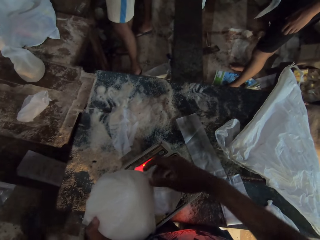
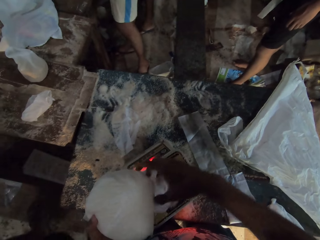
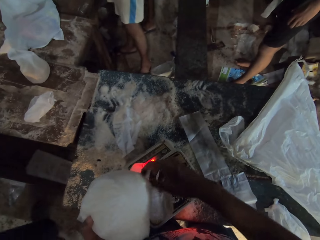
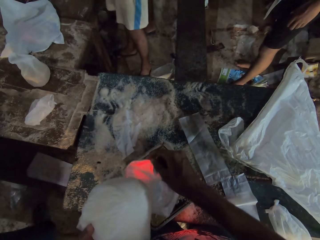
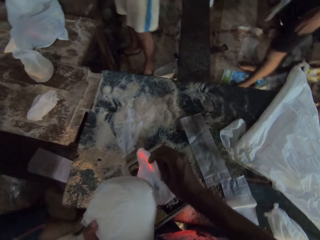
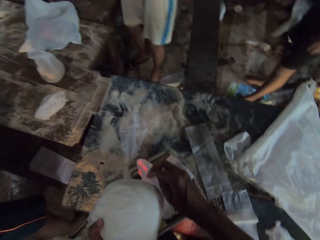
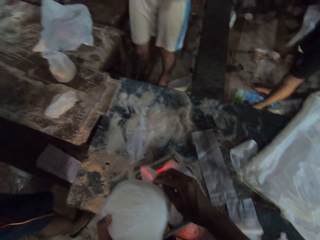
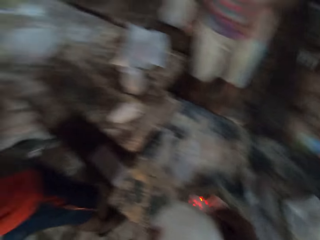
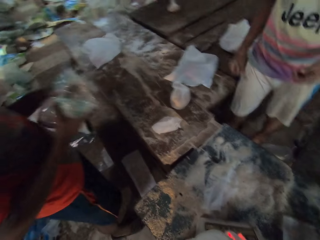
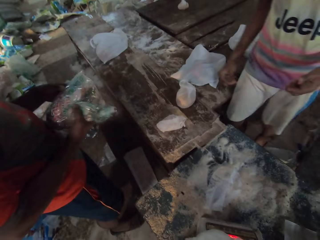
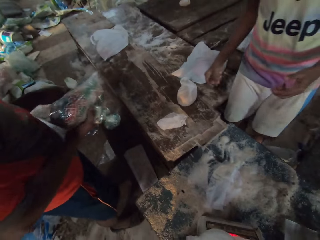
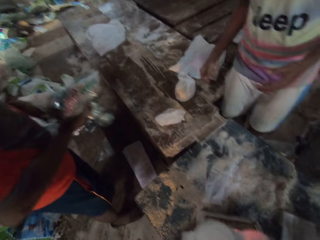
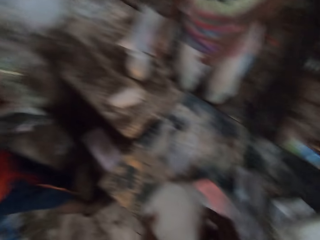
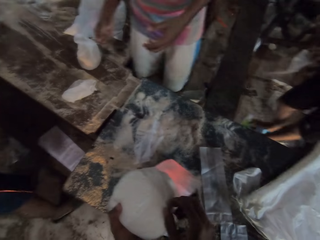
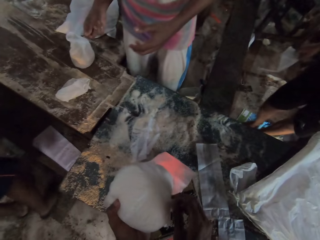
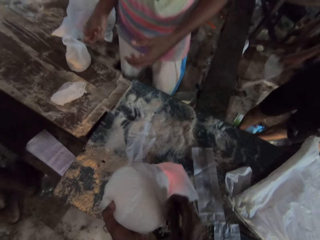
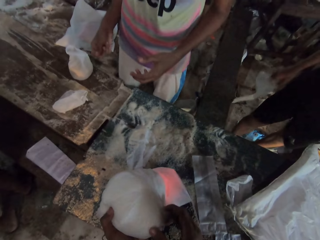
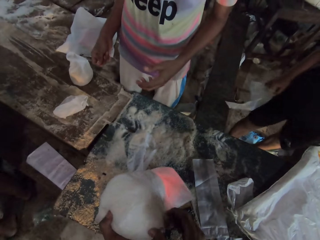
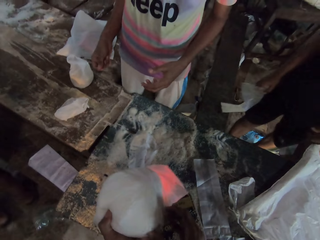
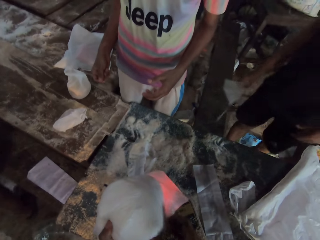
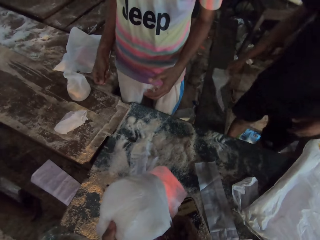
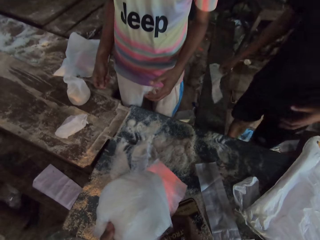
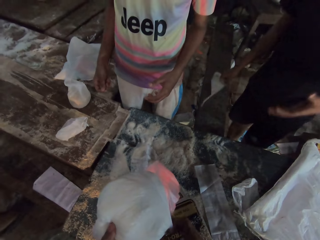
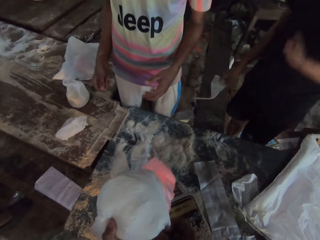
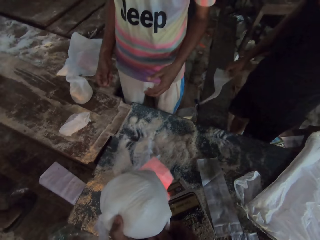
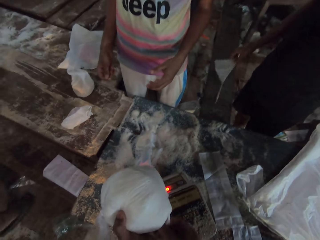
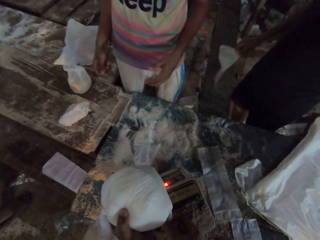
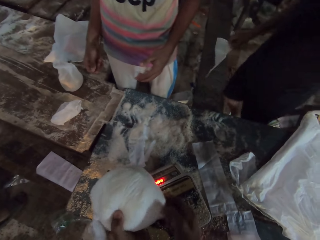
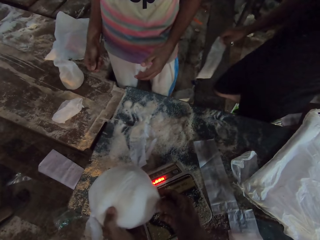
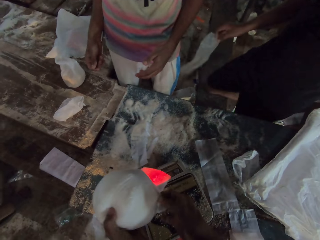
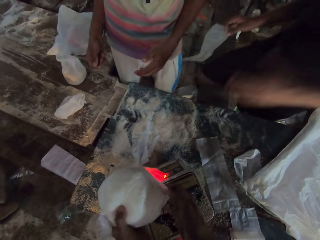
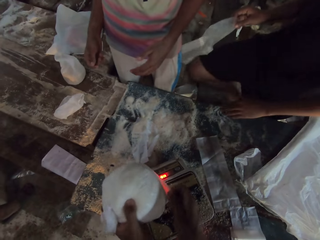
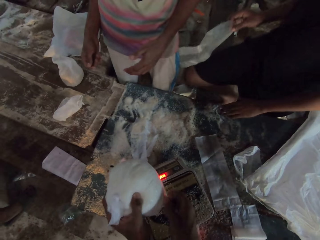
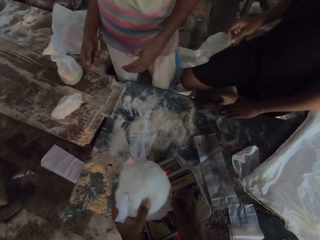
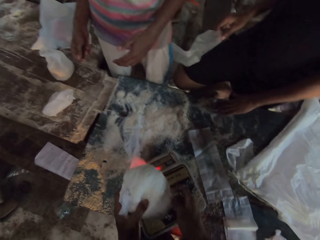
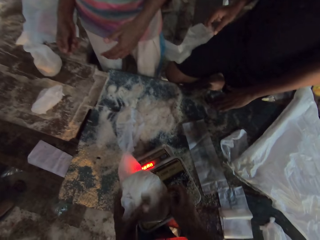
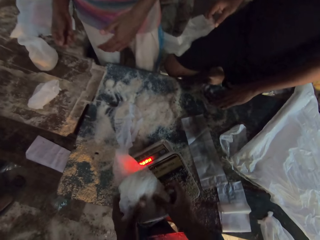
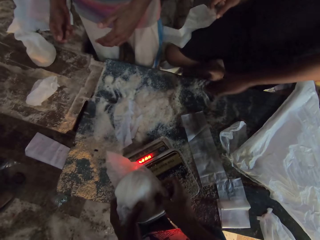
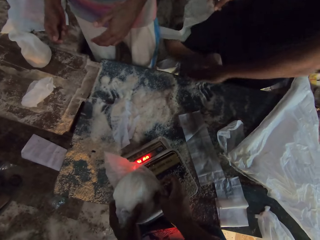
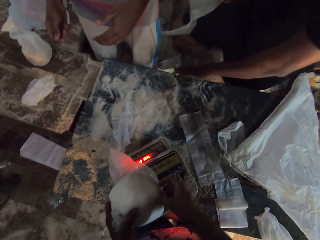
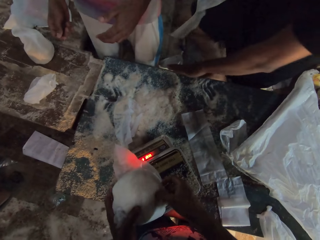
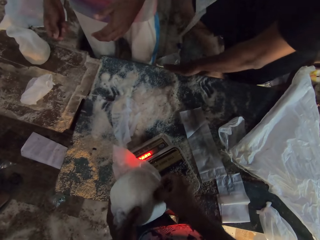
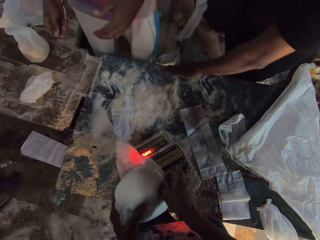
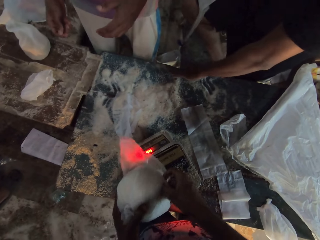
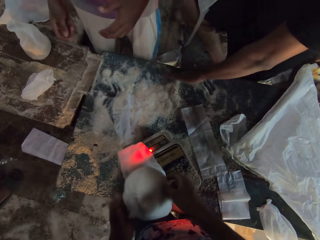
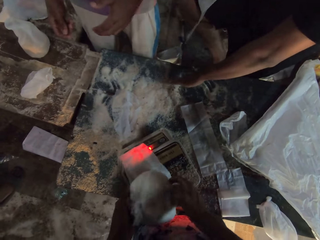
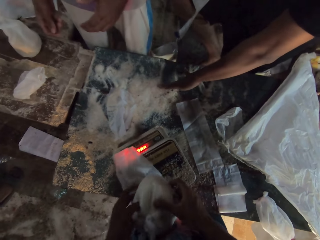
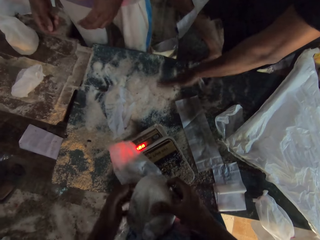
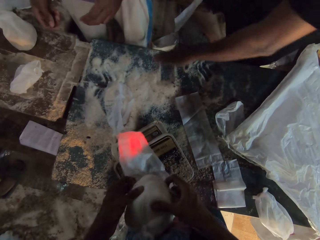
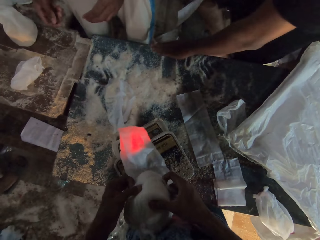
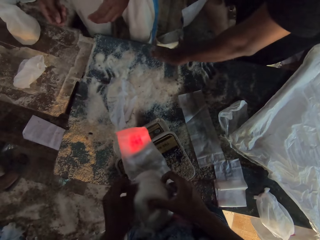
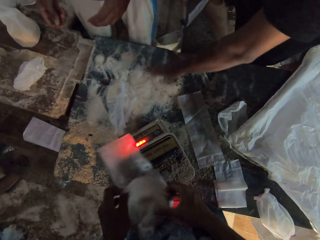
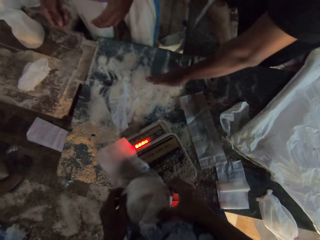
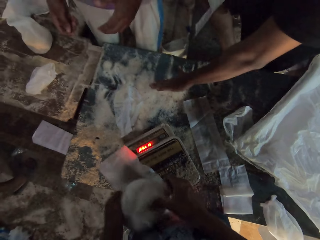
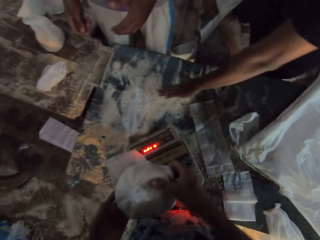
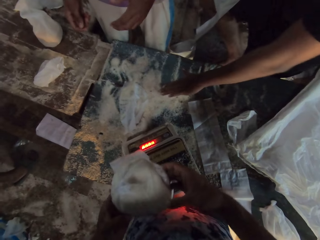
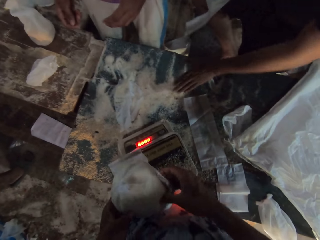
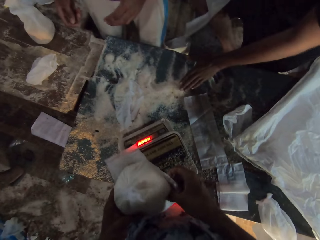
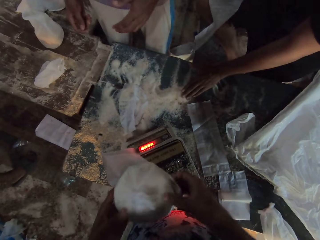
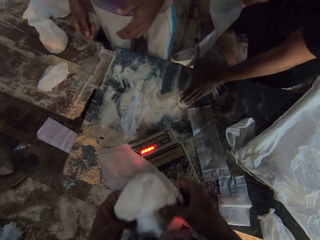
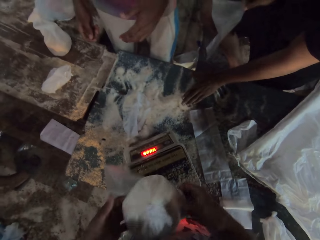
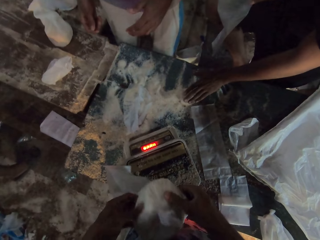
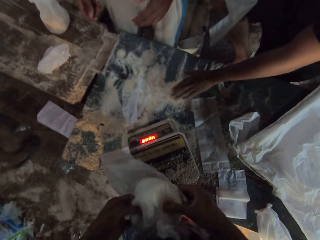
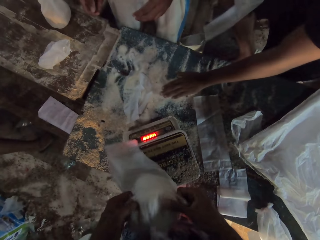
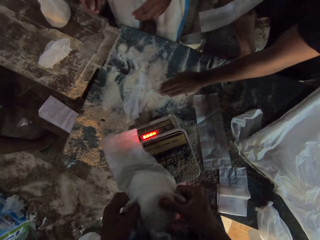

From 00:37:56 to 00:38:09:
A man holds a package in both hands. Another man moves the cassava flakes on the table with his left hand.

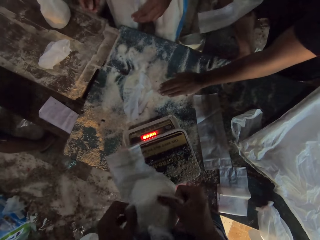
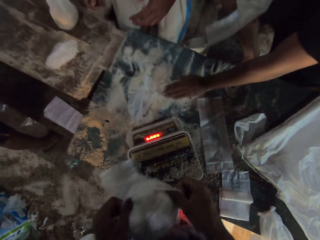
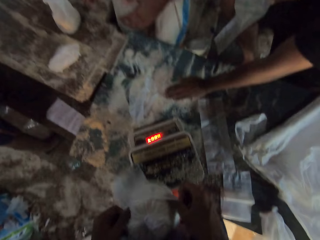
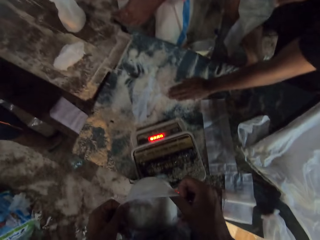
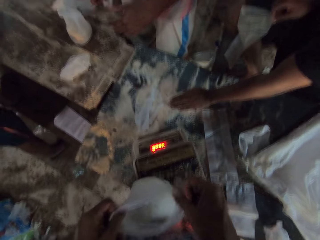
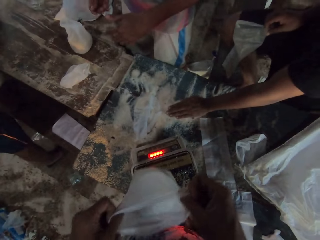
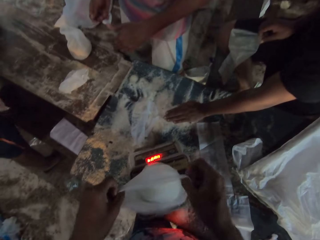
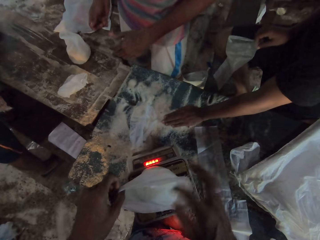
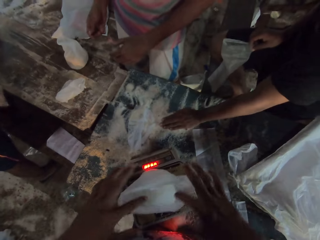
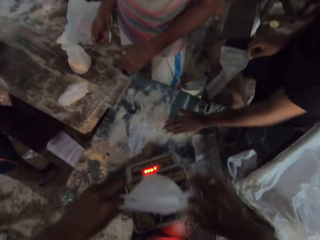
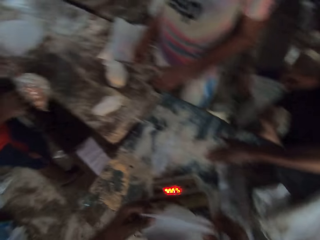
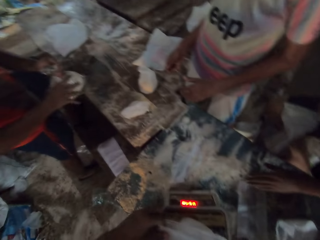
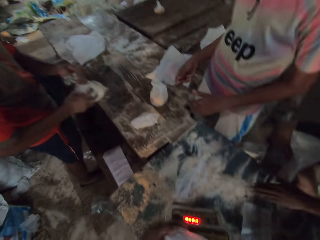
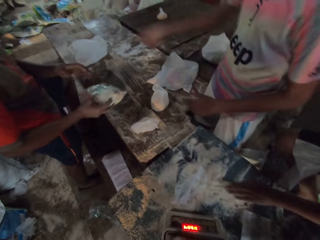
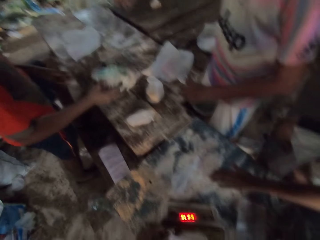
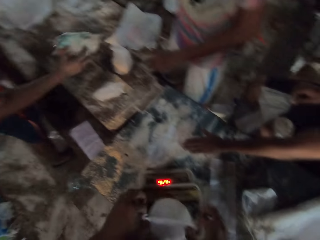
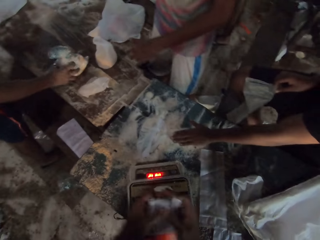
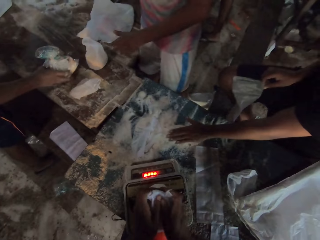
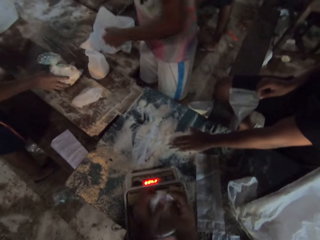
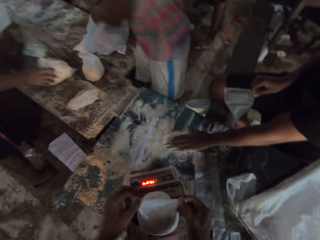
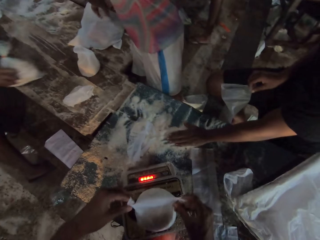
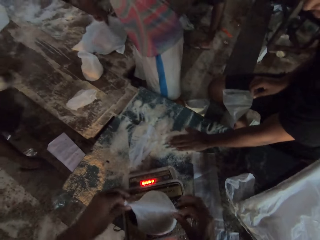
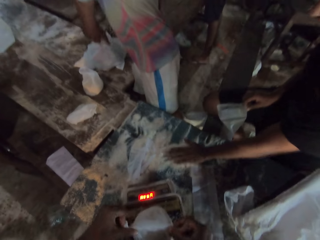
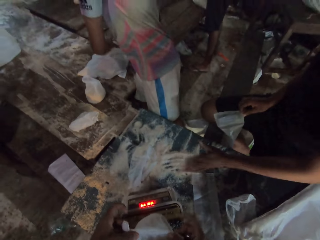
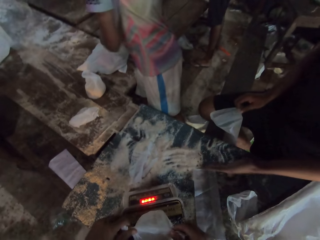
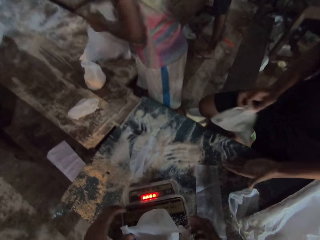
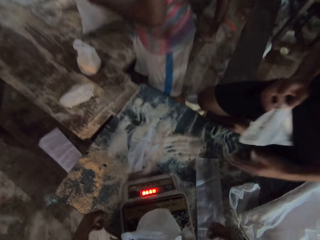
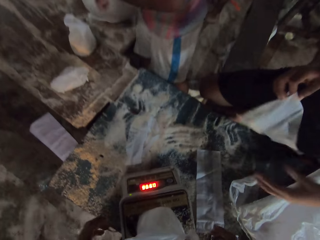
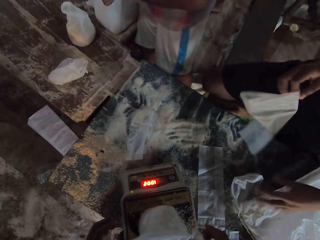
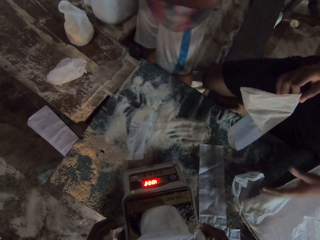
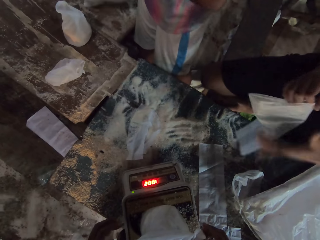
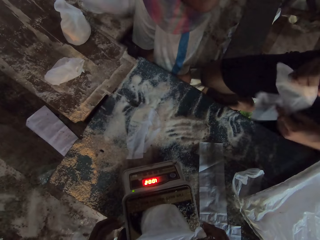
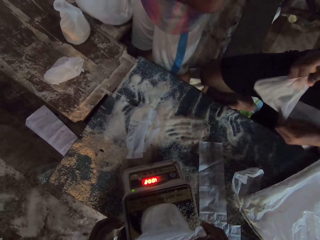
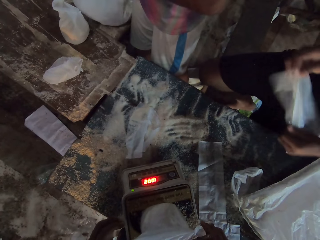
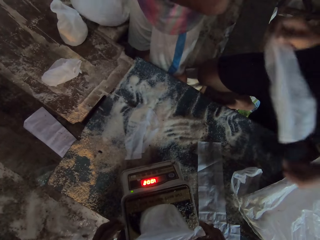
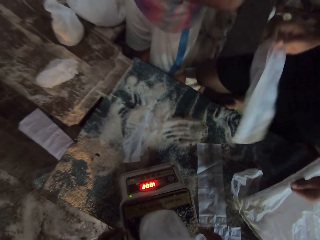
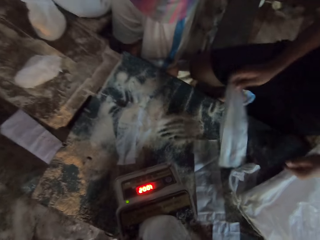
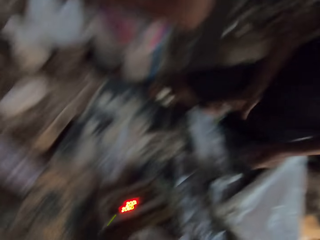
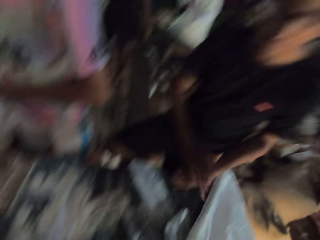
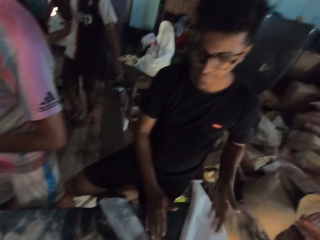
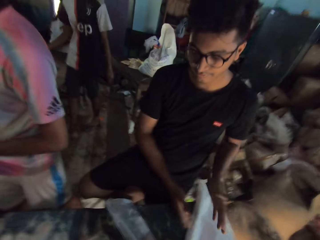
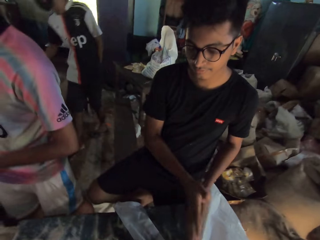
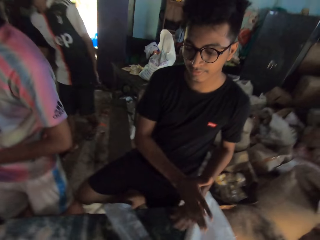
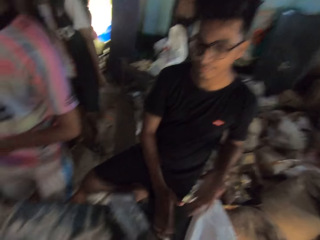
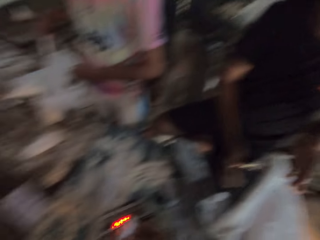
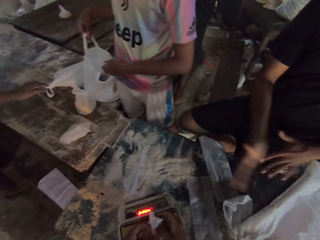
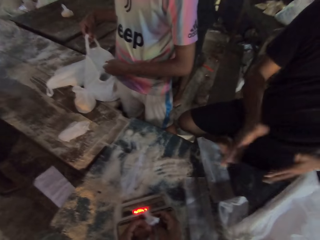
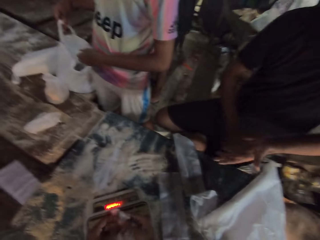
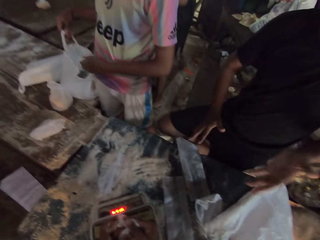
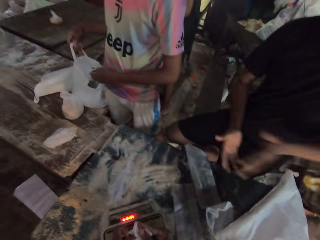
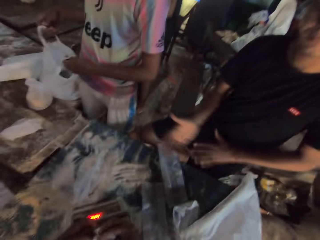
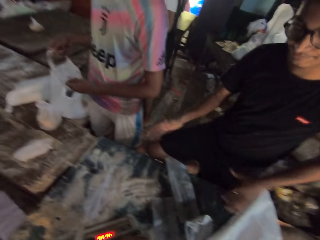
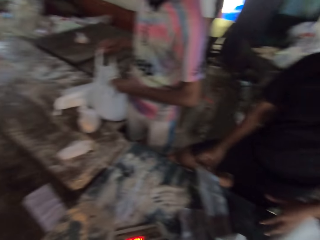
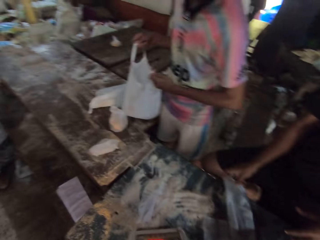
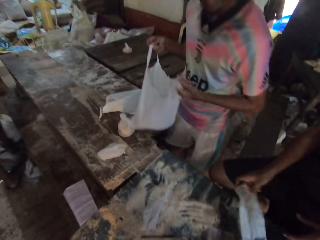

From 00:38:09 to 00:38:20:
The camera wearer puts the flour on the weighing machine. They tie the silicone bag with both hands. A man drops the package on the table with his right hand. Another man ties a silicone bag with both hands. The camera wearer holds the silicone bag with both hands. A third man drops the silicone bag on the table with his left hand. The third man claps his hands.
